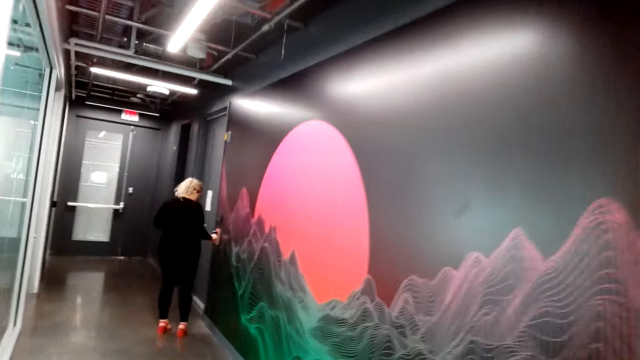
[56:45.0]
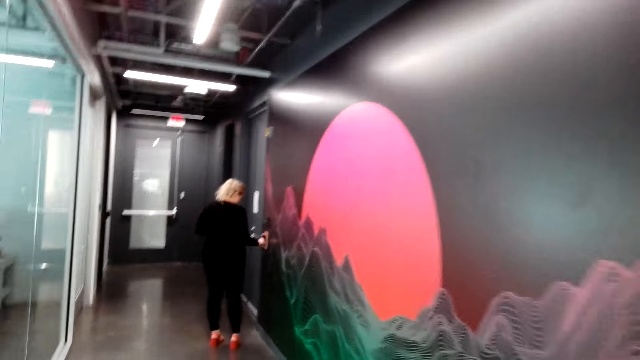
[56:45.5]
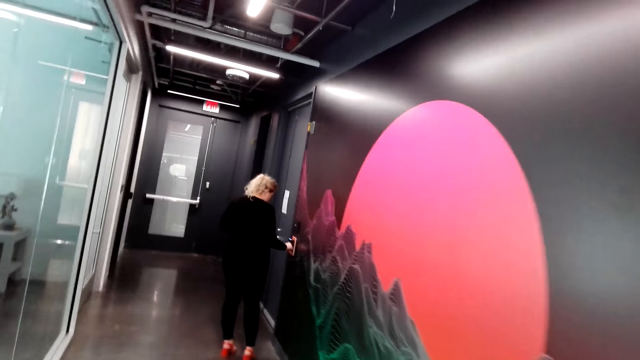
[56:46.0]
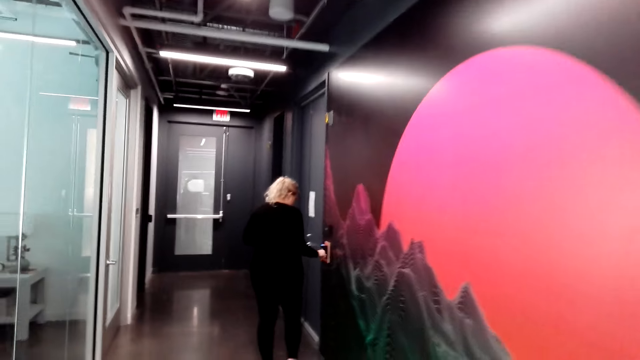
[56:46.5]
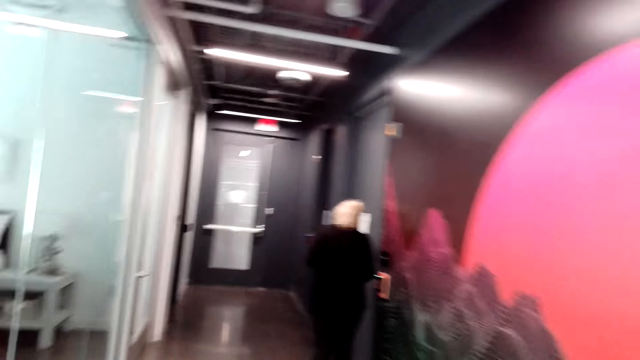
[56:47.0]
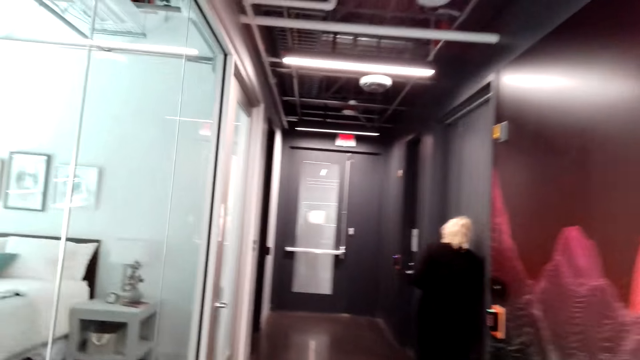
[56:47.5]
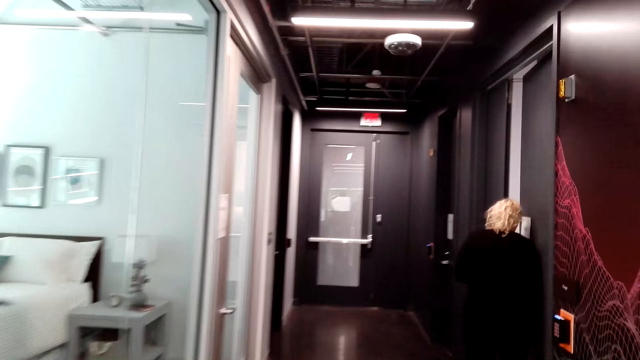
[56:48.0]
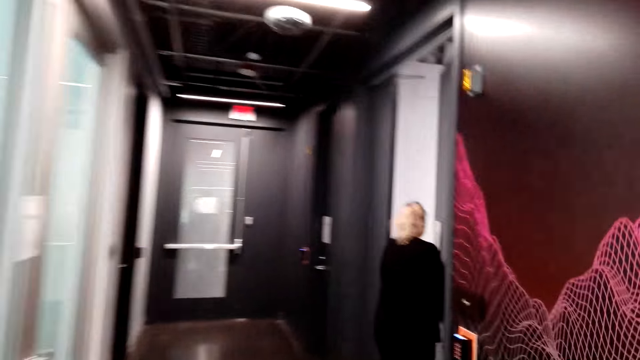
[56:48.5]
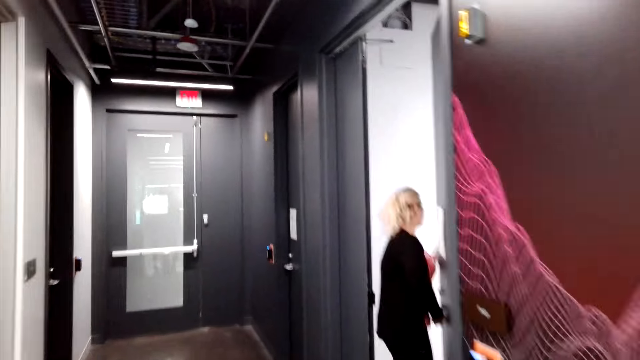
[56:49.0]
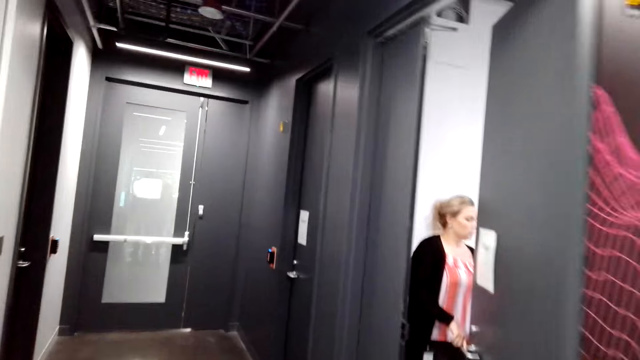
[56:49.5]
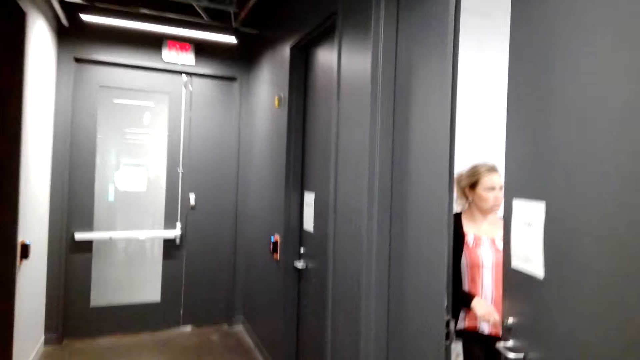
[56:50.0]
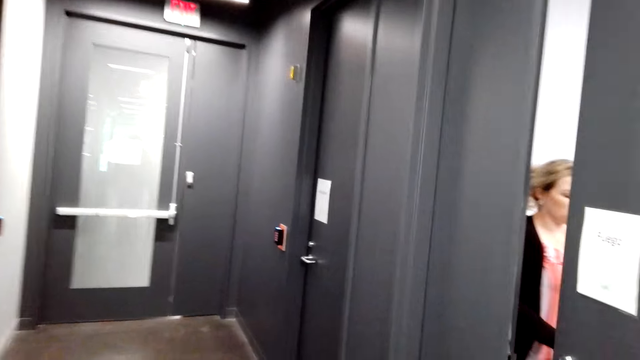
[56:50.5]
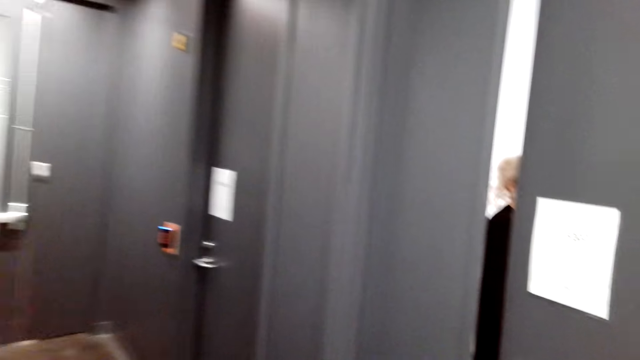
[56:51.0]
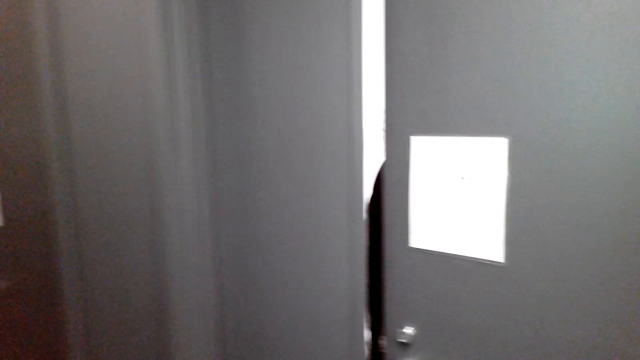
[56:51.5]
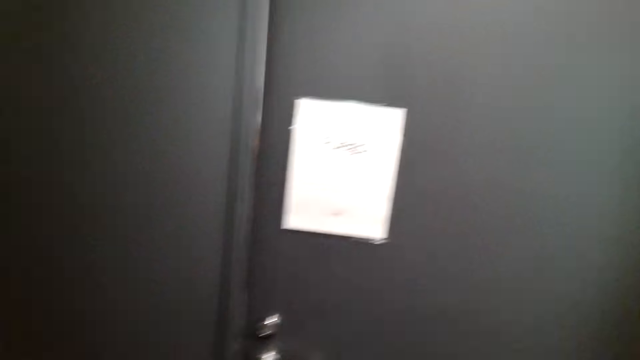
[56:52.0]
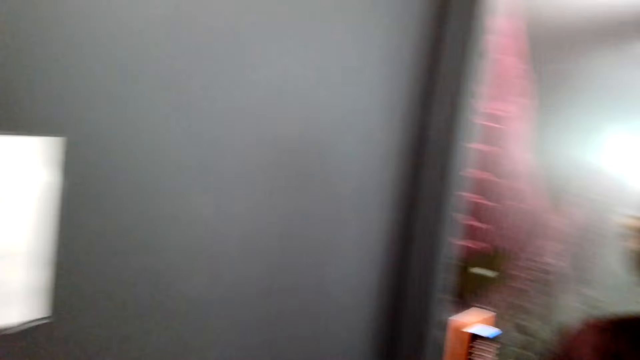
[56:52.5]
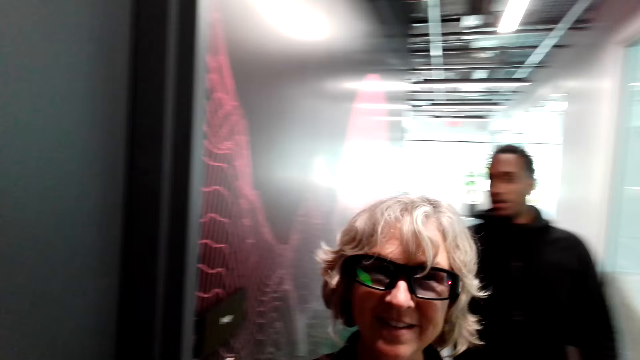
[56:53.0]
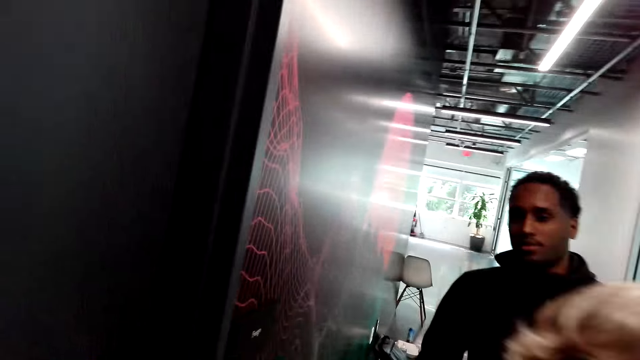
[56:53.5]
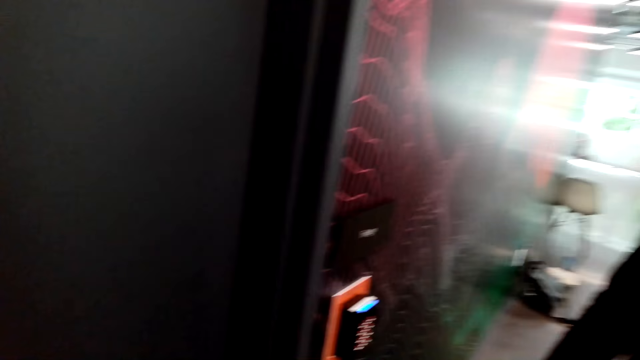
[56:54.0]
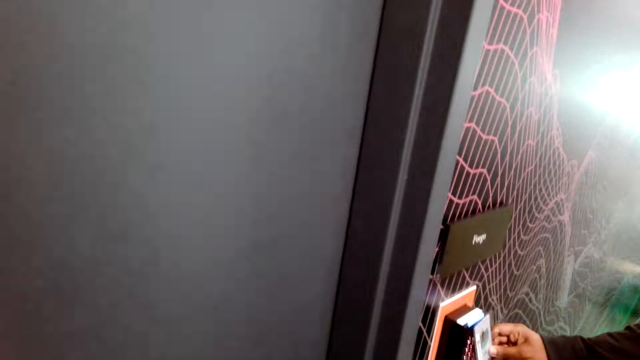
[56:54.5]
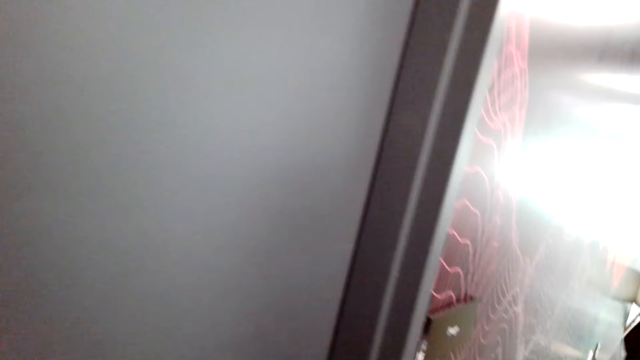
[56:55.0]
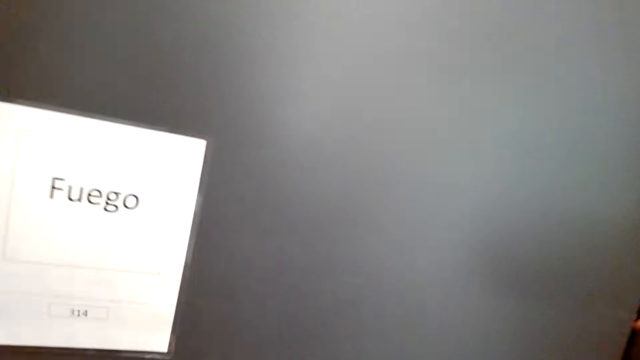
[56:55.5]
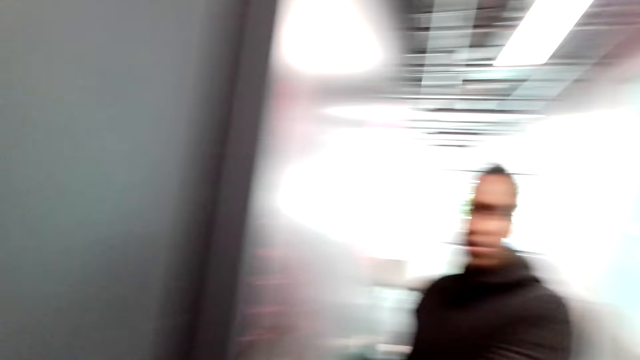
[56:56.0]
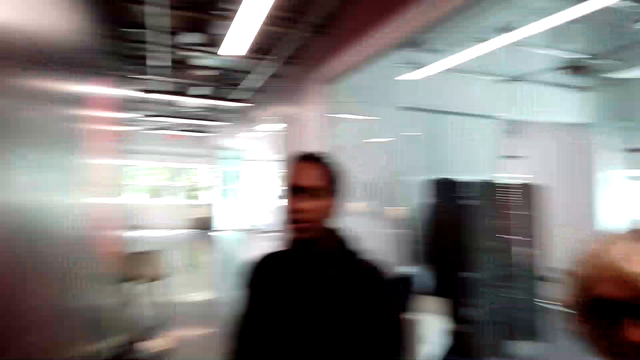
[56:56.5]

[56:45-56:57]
A lady stands at the corridor. The lady dials buttons on the wall, opens a door, and closes the door. Another lady walks behind the camera wearer. The camera wearer turns around. They stop in the corridor. A man walks in the corridor. The other lady speaks to the camera wearer. The camera wearer speaks to the other lady.

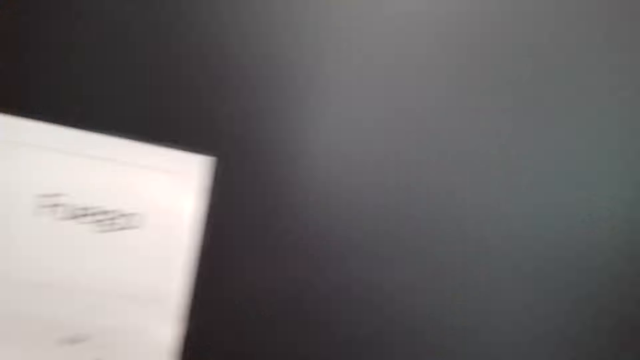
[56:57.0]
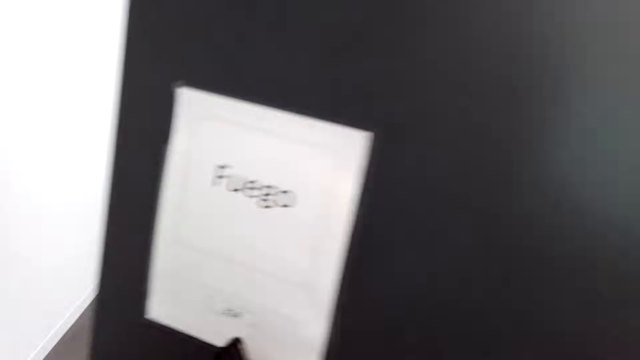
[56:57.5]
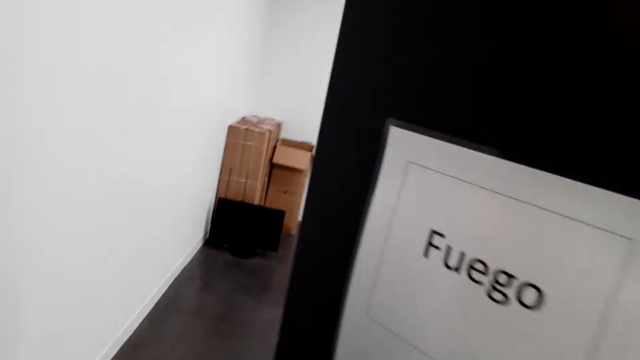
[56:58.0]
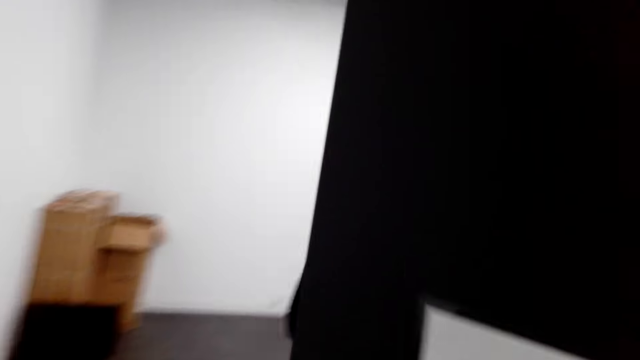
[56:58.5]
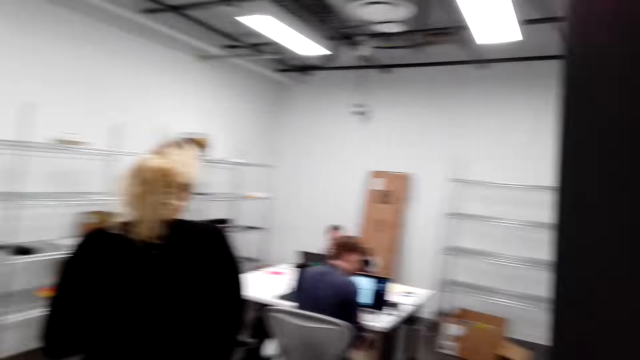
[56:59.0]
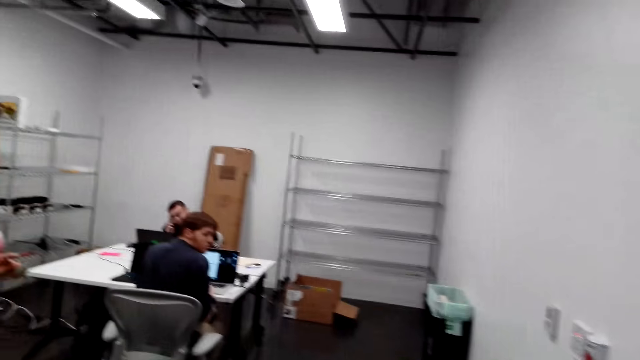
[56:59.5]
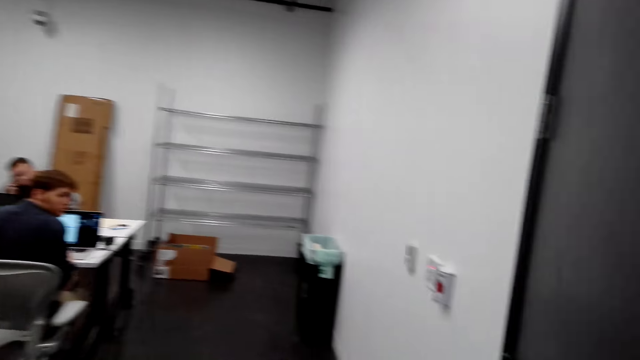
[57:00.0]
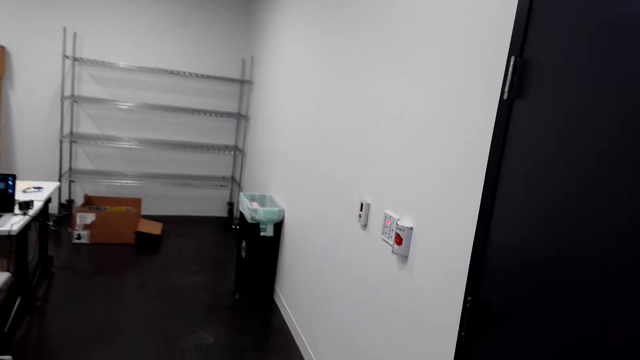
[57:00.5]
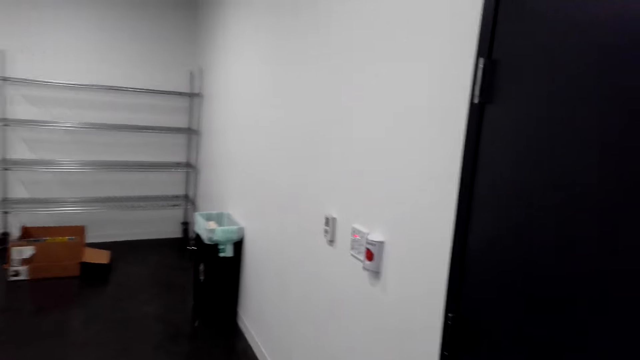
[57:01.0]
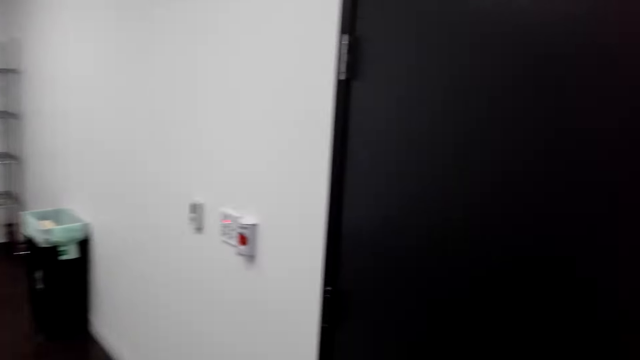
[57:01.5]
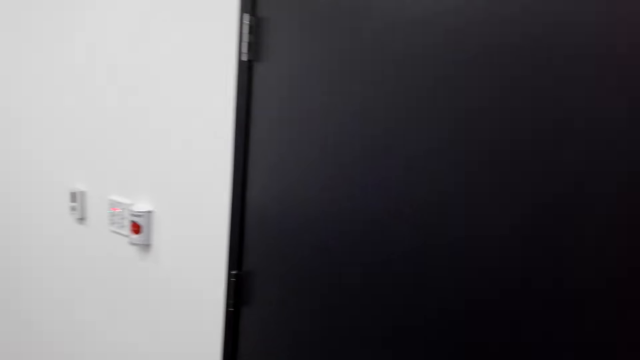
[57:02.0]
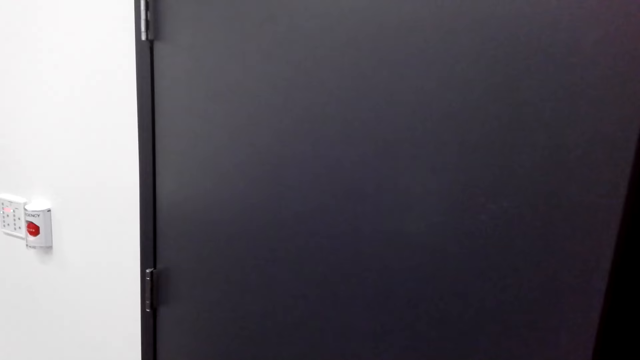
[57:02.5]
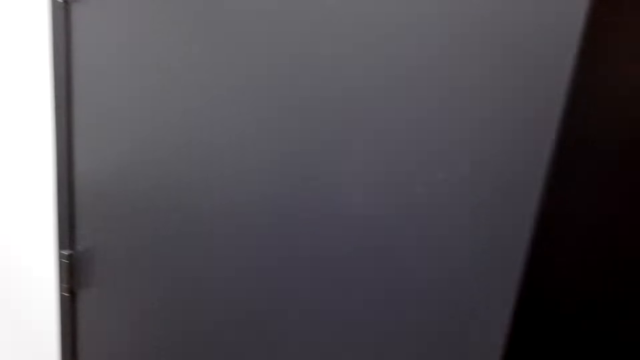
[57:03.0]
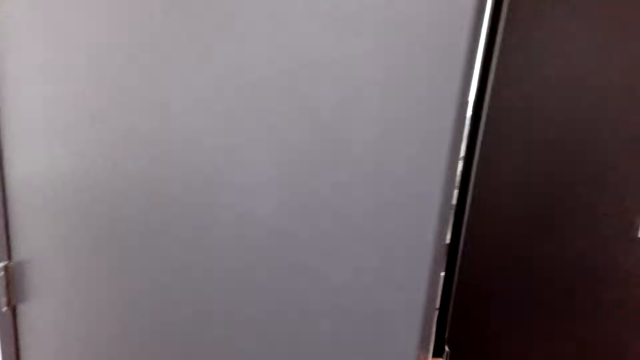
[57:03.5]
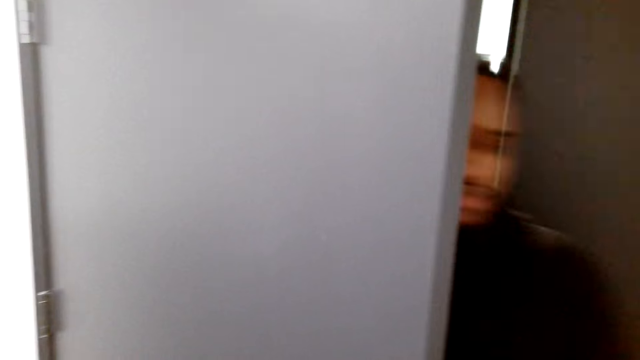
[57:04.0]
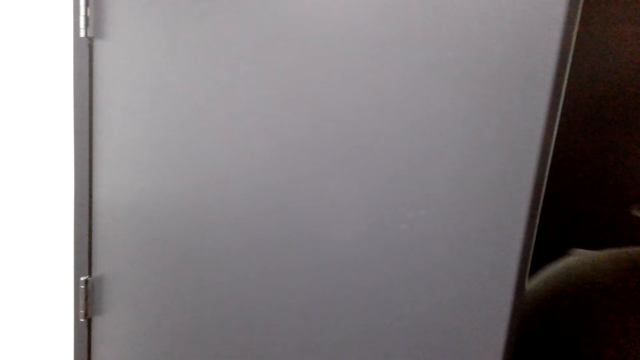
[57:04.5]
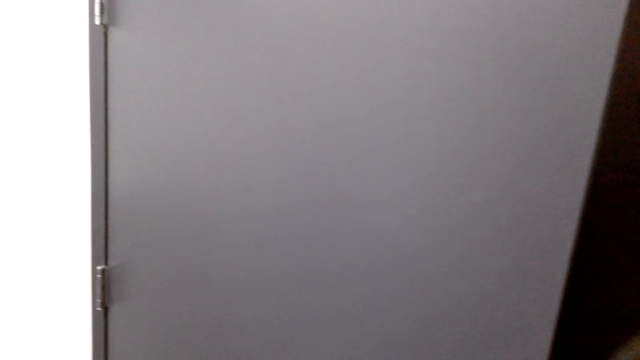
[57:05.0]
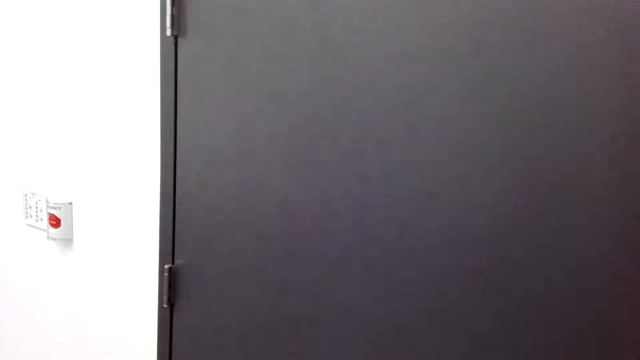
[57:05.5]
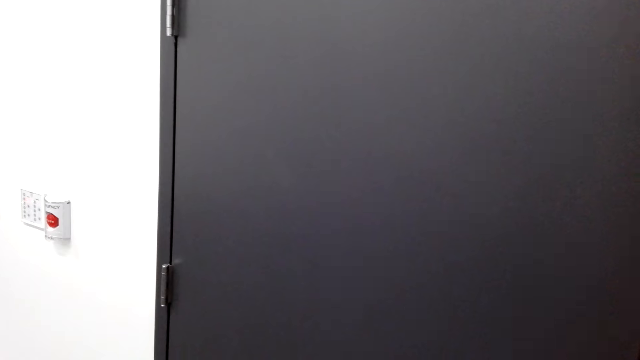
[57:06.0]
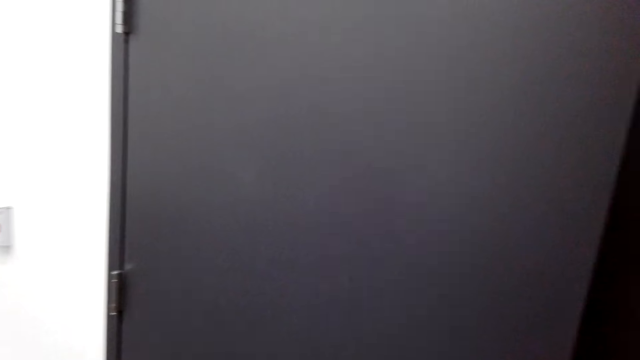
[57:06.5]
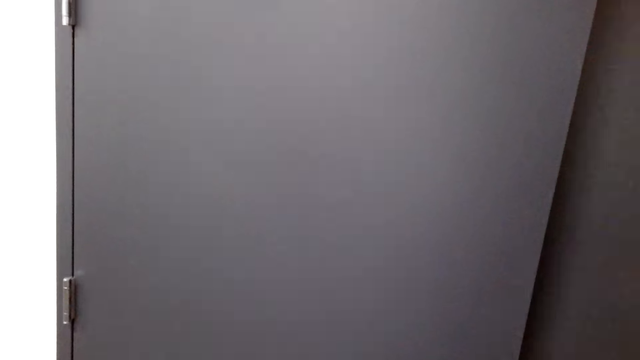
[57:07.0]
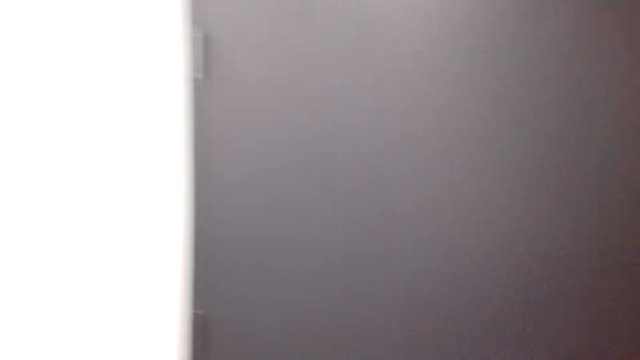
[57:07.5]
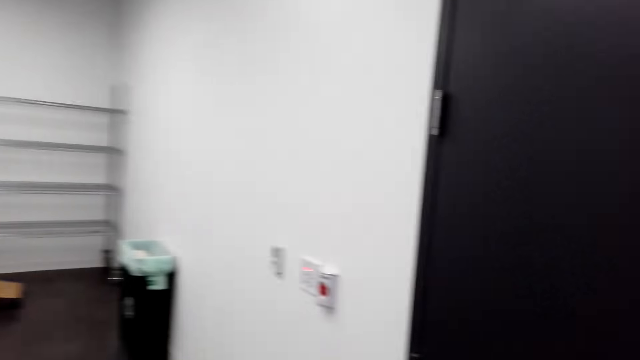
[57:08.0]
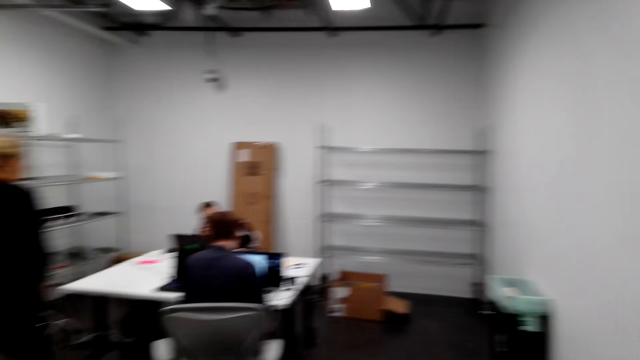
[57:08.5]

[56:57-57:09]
The camera wearer opens a door. They walk in a room. They turn around. A lady stands in the room. A man sits at the table. Another man sits at the table. The lady laughs in the room. A third man enters the room. The third man closes the door.
